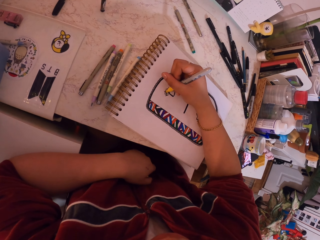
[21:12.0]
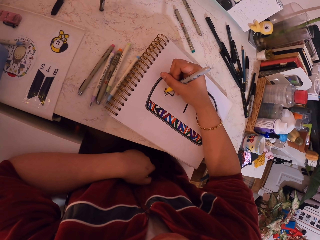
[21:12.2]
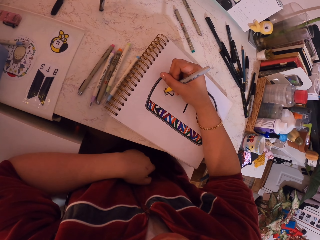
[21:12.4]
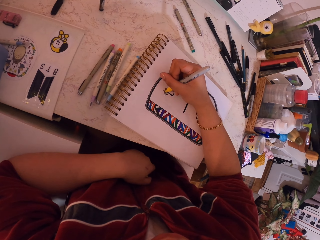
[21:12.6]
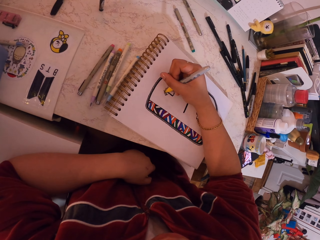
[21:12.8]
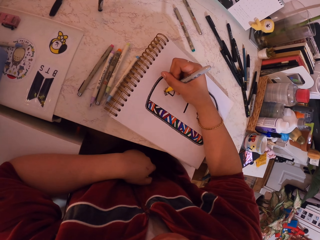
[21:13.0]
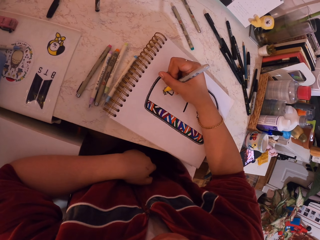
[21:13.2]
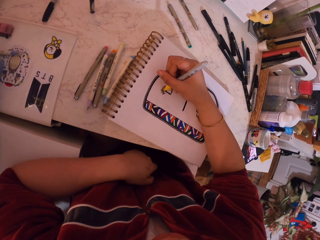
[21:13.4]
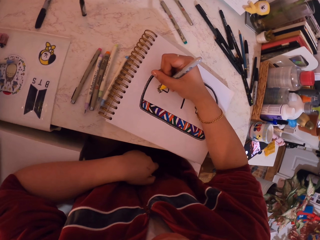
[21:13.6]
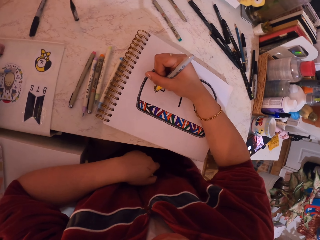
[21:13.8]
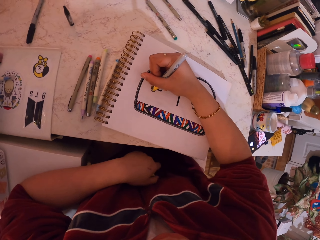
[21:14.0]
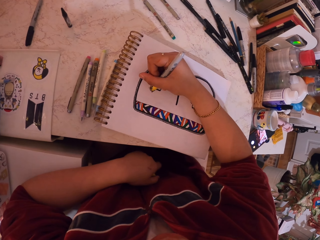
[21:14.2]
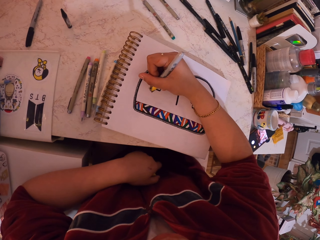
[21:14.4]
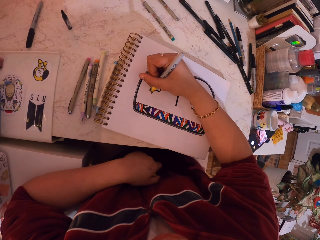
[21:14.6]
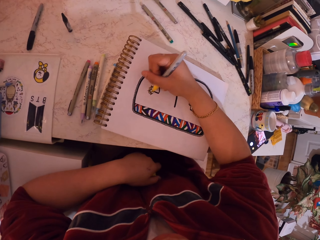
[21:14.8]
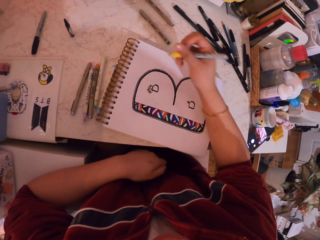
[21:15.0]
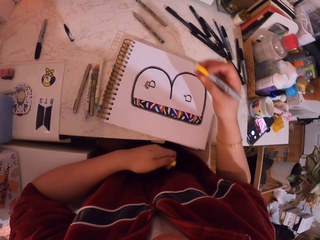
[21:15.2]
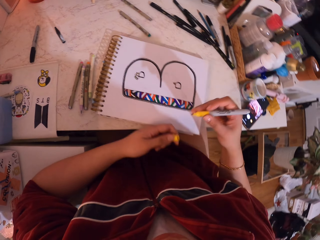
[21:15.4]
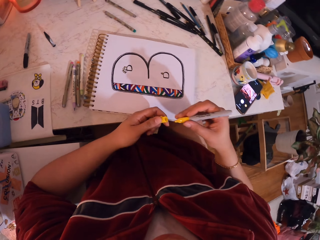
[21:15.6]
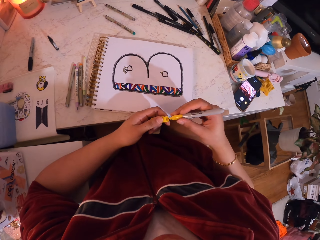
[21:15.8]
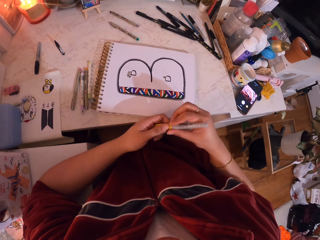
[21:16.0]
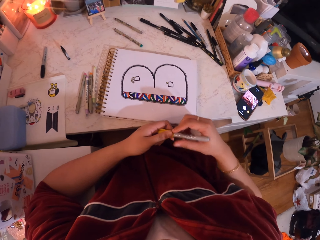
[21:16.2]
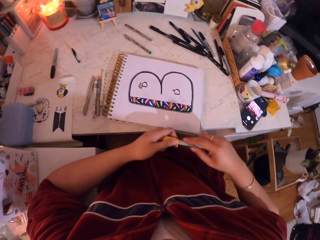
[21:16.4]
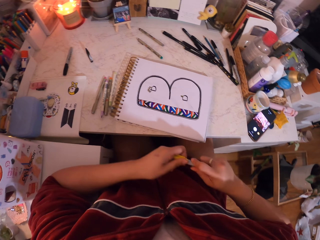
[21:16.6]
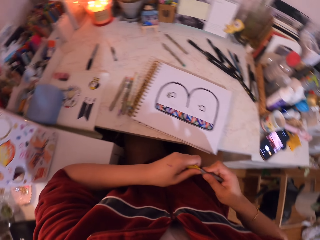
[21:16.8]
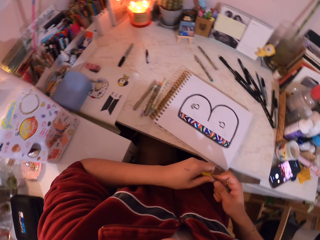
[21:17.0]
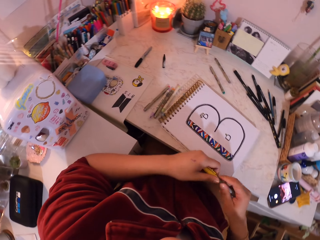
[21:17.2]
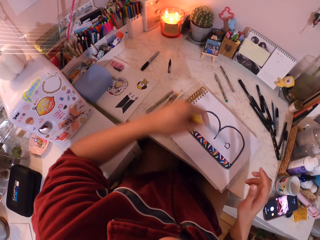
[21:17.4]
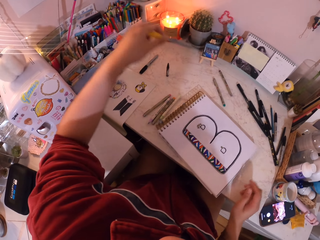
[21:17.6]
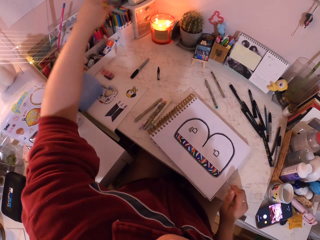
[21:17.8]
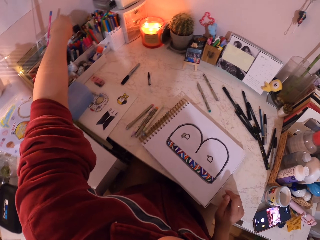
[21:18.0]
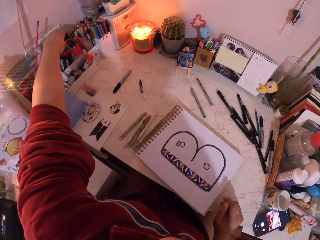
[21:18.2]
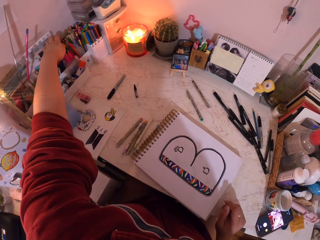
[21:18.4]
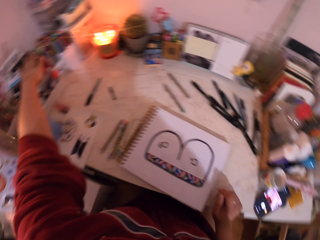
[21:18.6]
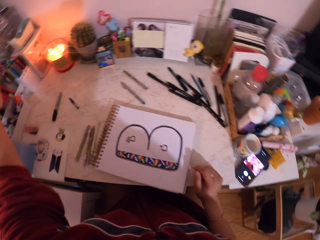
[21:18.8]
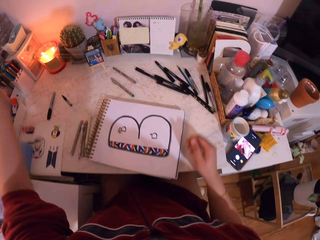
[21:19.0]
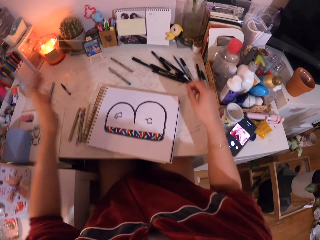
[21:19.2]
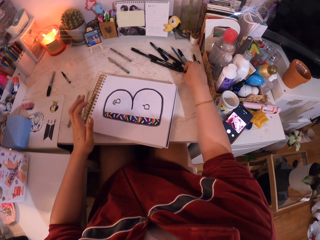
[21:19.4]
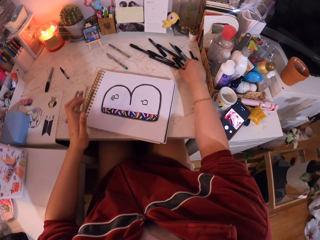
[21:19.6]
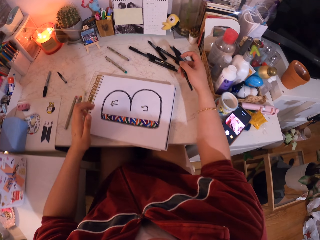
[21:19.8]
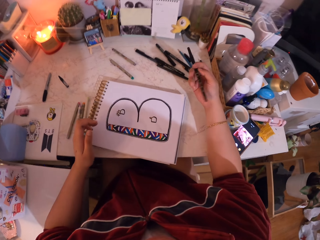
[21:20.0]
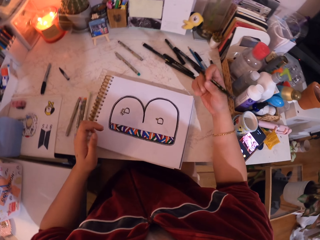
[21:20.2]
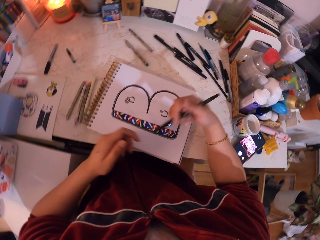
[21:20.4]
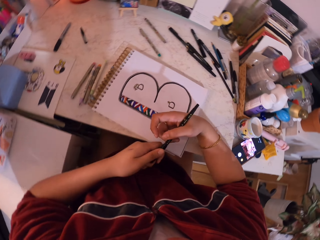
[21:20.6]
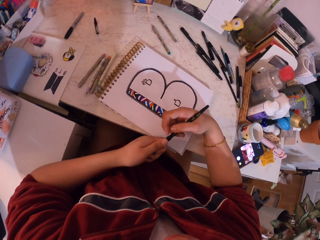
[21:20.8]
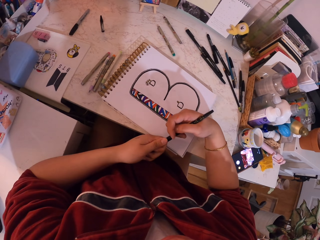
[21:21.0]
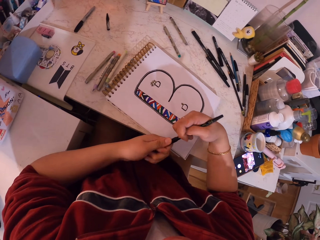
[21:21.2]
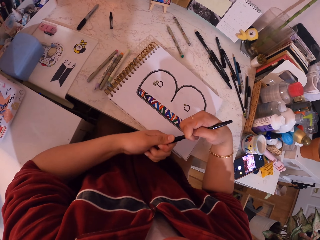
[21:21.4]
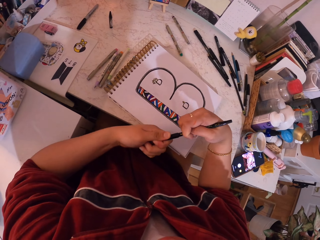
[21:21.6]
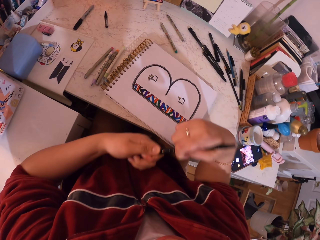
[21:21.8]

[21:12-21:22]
The camera wearer puts the pen in the lid. They put the pen in the container. They pick up the pen. They remove the lid from the pen.

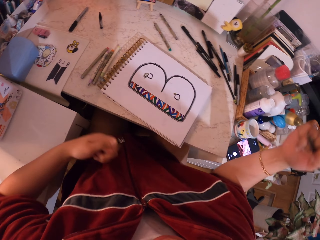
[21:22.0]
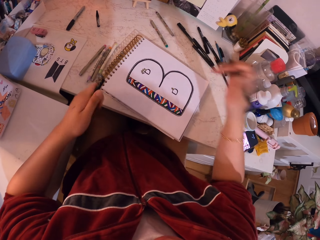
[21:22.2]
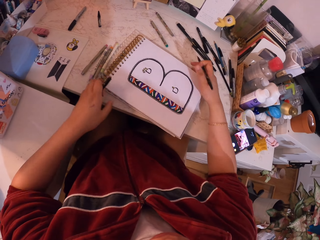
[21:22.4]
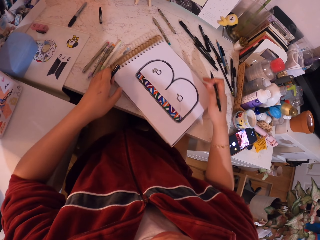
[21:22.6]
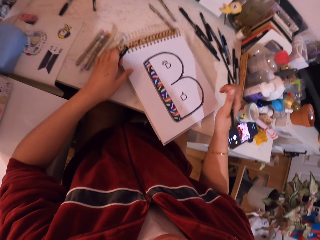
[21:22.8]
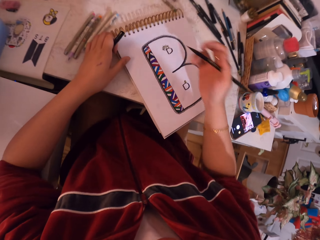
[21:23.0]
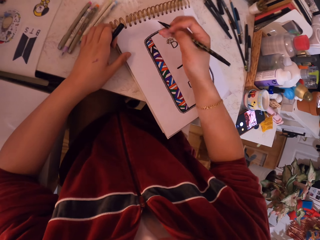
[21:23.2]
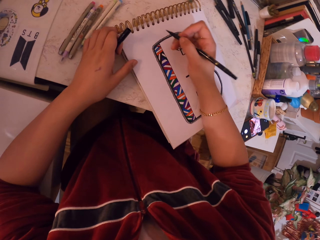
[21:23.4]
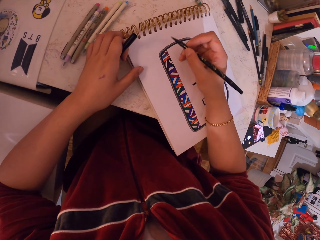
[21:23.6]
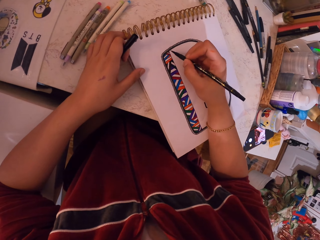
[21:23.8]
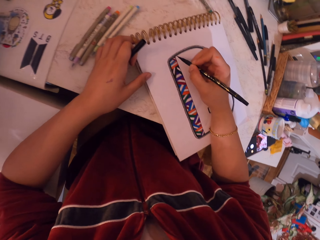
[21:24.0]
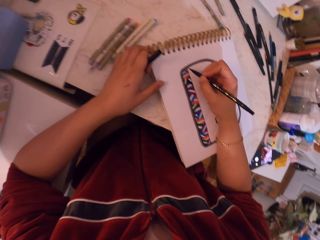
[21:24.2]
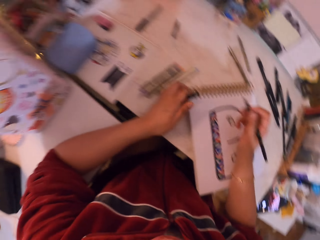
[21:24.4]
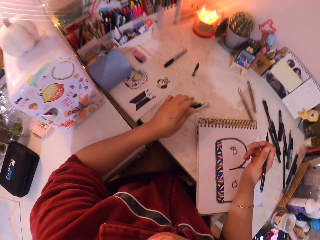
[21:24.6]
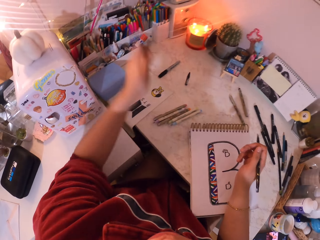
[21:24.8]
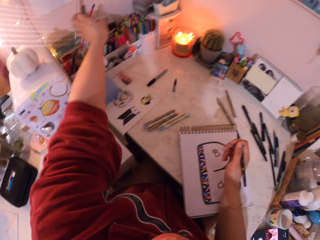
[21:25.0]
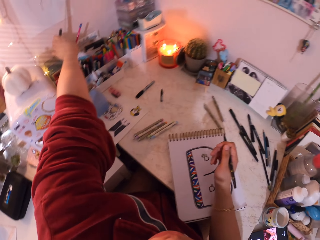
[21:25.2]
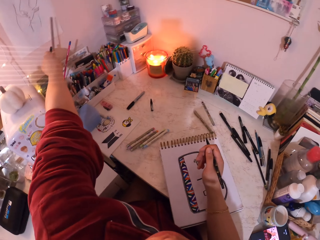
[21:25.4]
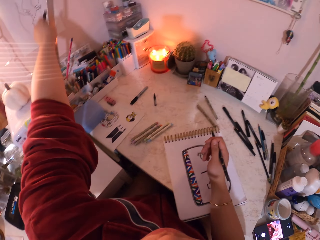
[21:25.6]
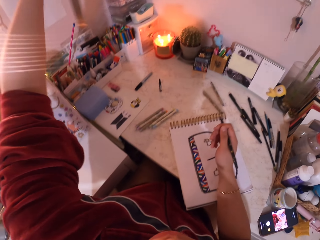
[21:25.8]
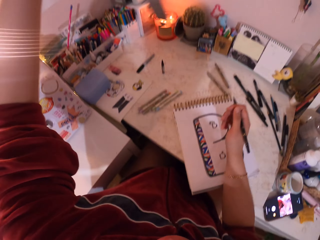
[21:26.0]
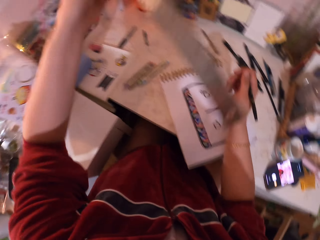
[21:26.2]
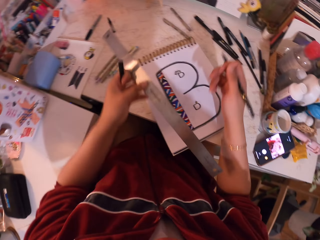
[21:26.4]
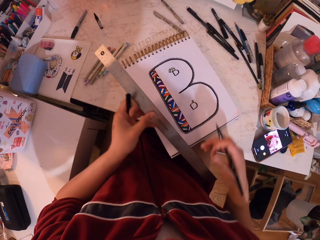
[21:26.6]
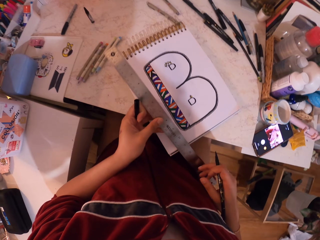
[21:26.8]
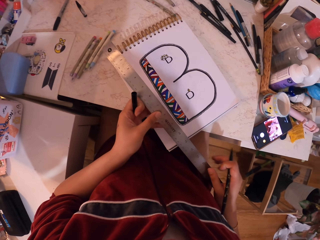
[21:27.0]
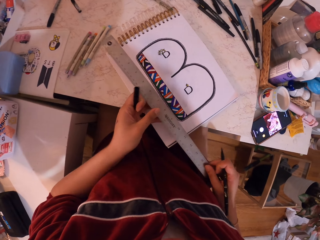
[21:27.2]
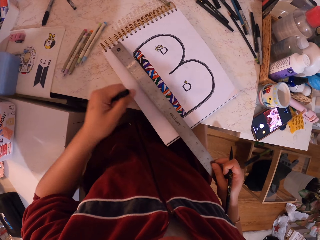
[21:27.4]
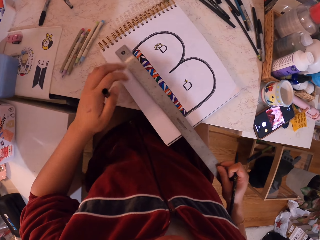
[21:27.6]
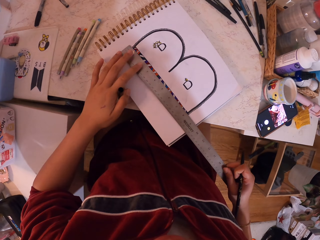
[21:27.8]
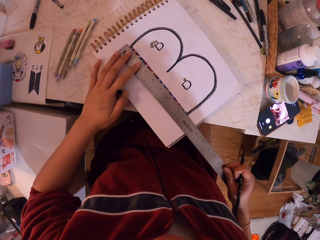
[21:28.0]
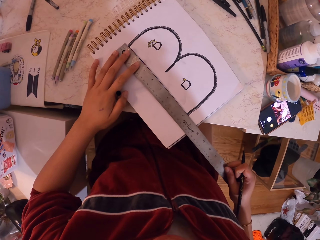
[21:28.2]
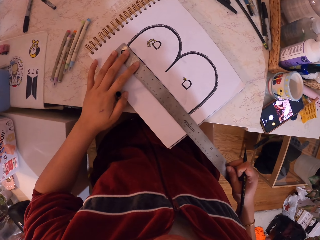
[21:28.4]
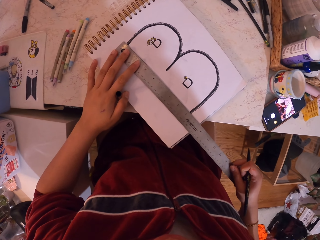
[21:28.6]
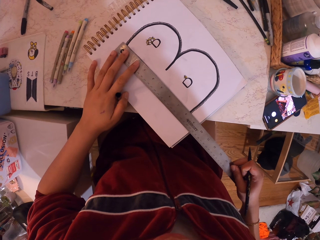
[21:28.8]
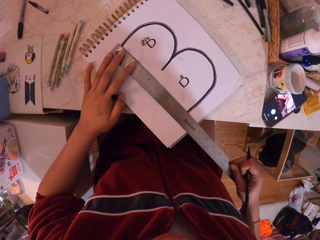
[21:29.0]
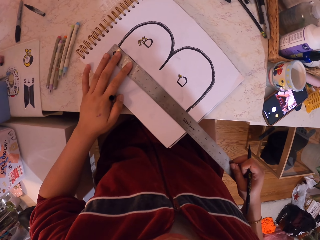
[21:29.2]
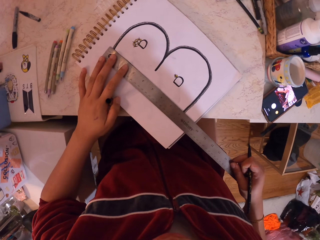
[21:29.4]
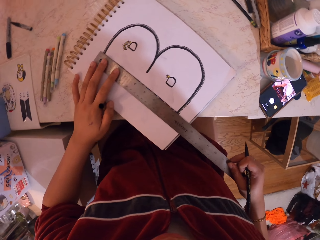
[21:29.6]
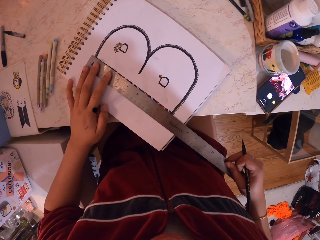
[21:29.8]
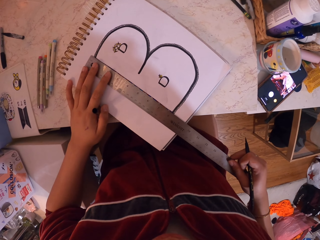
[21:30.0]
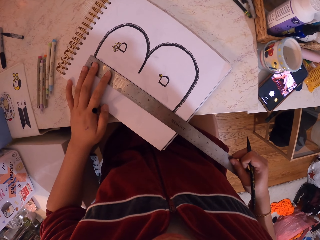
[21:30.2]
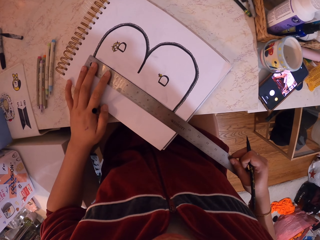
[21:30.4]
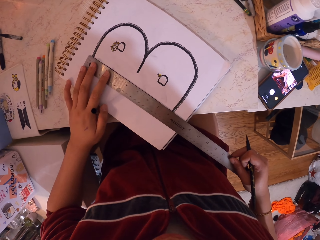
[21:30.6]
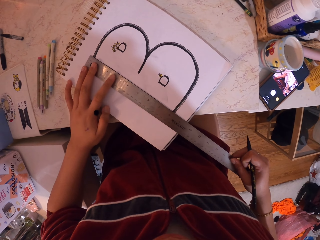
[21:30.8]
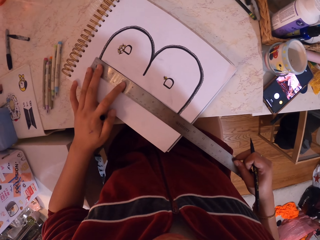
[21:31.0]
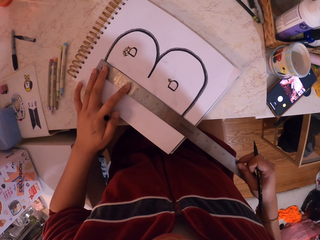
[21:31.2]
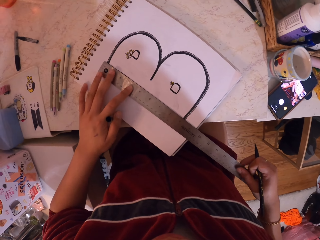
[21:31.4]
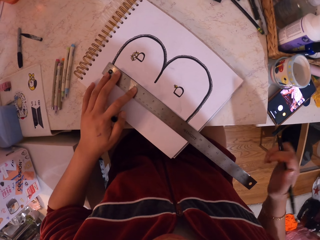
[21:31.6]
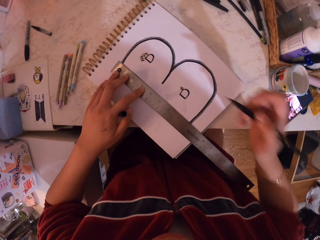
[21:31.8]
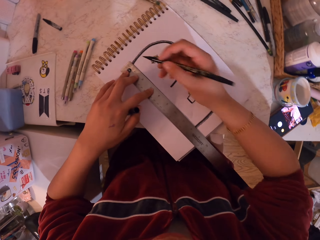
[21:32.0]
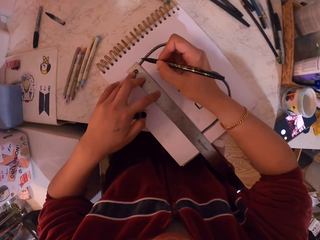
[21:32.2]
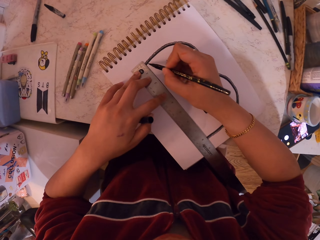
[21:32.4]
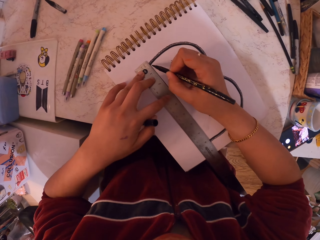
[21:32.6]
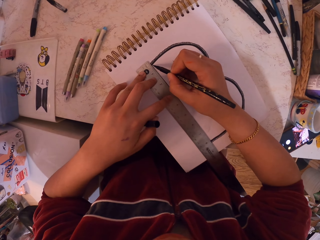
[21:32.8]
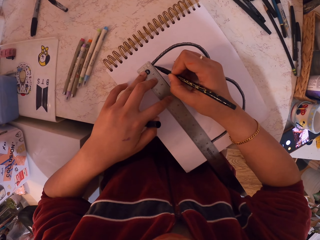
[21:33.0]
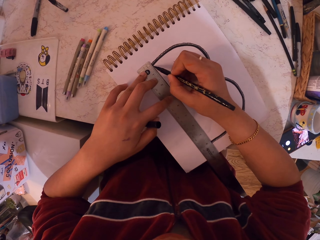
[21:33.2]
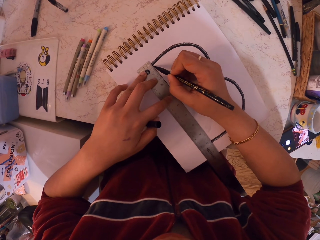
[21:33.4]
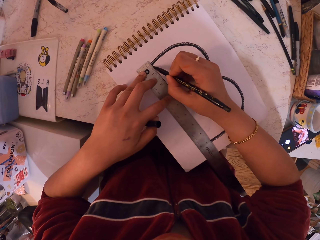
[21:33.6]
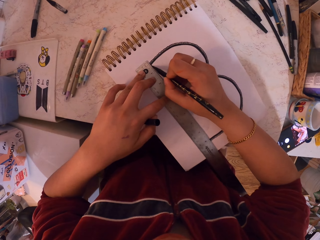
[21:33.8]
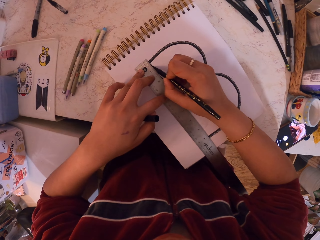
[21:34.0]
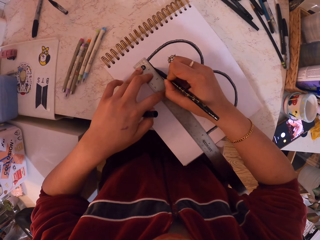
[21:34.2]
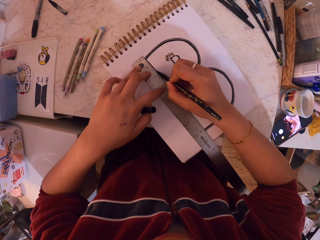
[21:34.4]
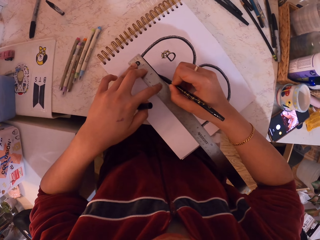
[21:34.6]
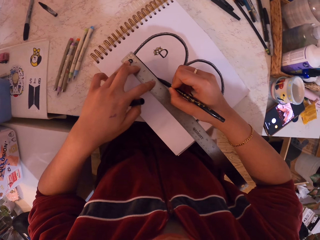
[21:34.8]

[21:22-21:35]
The camera wearer moves the book. They move the hands. They pick up the ruler. They put the ruler on the book. They move the ruler. They draw on the book.
